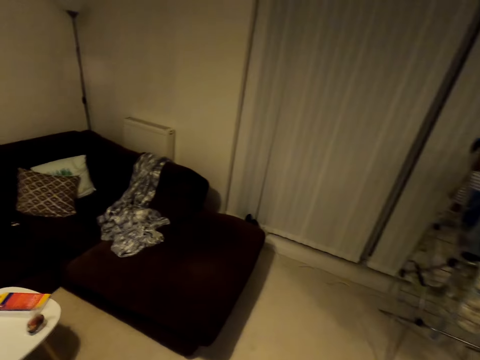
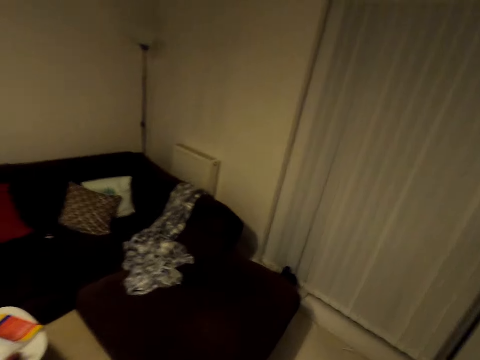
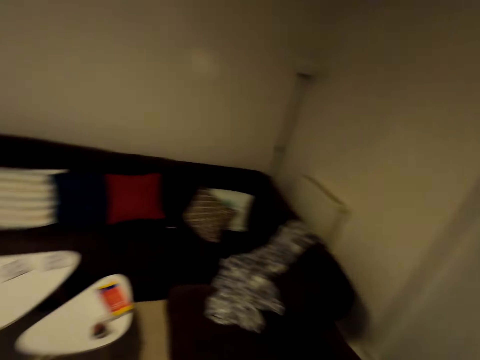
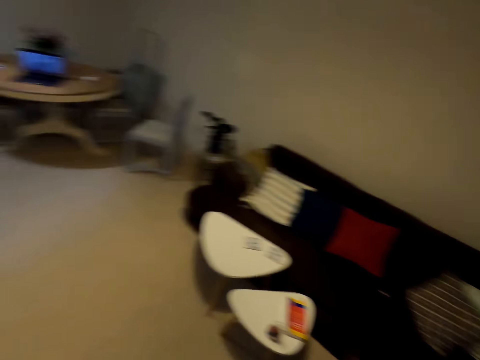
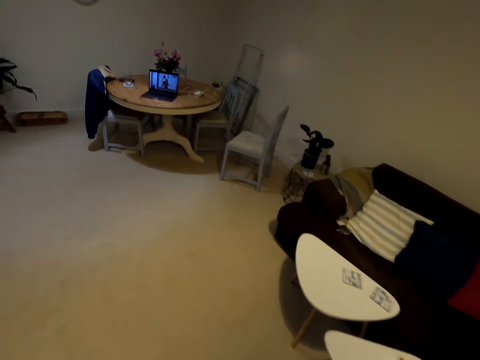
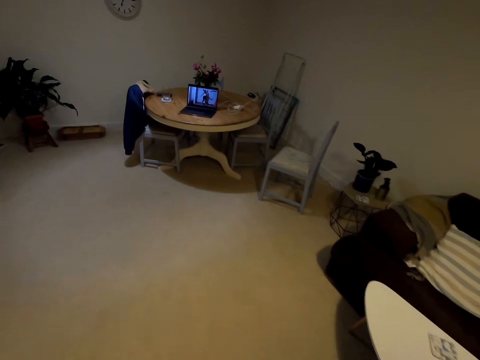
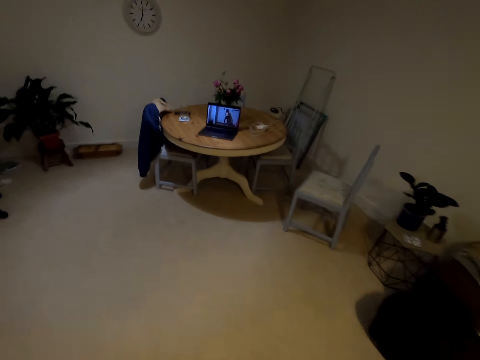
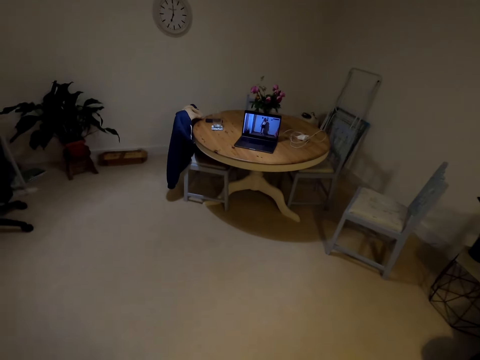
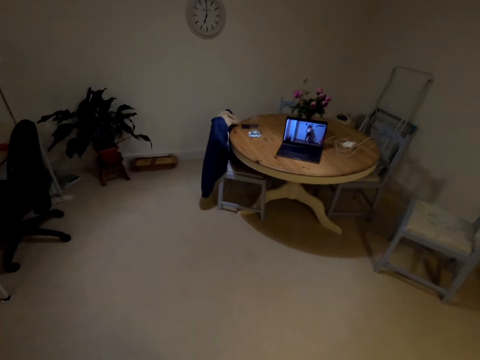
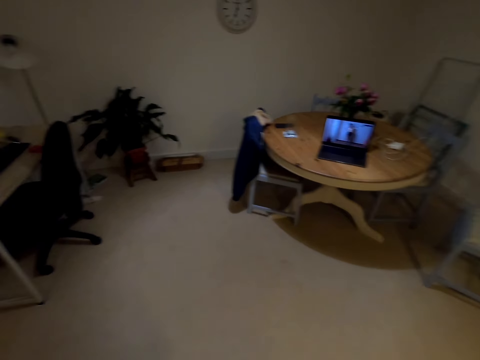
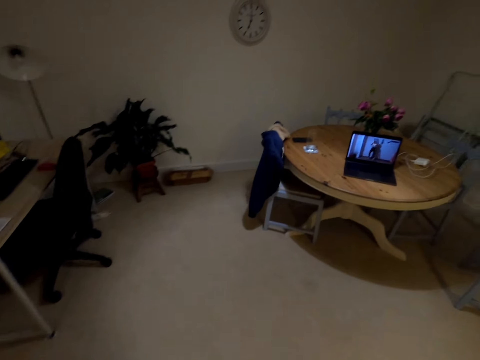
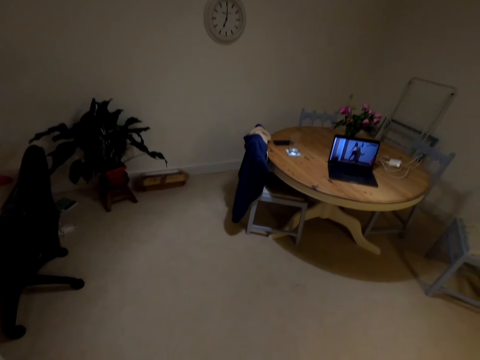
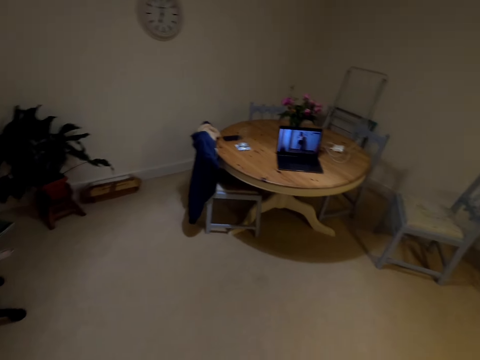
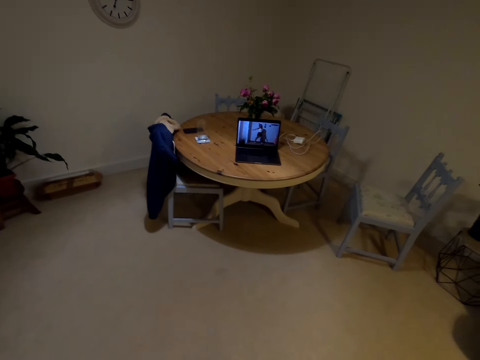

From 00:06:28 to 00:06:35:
The camera wearer stares at the video on the laptop.

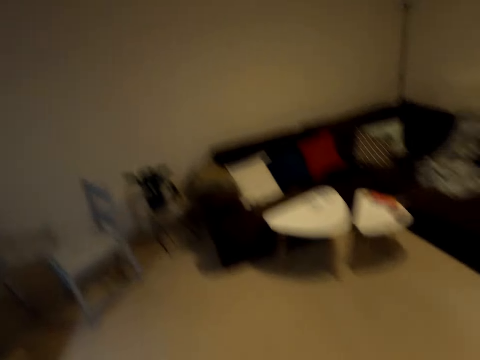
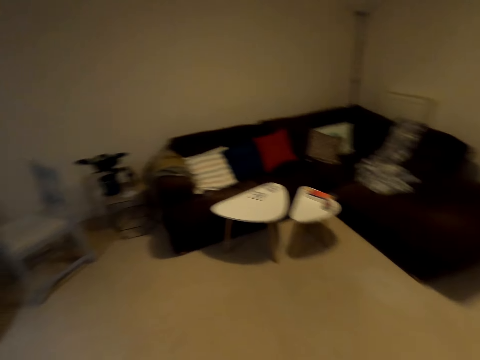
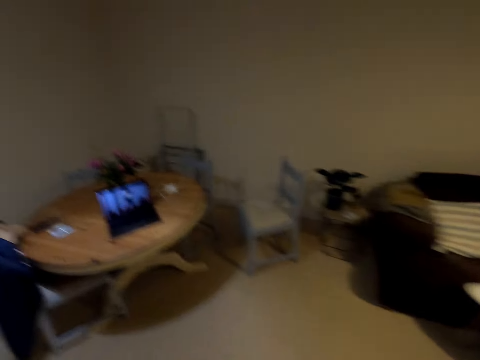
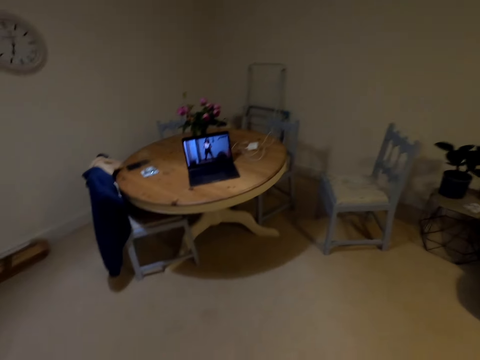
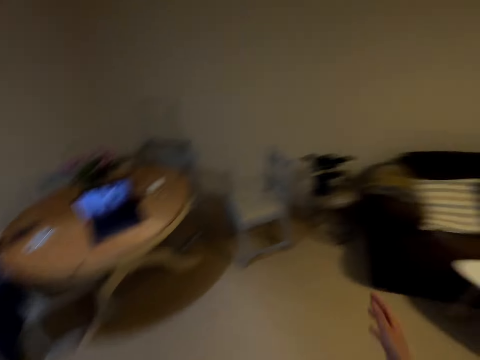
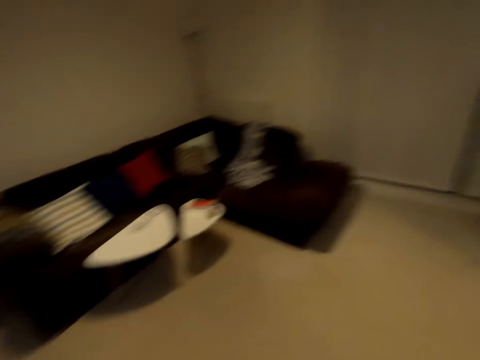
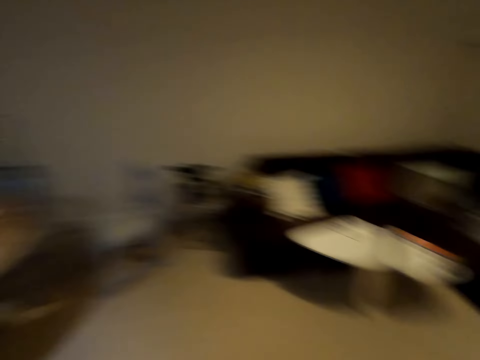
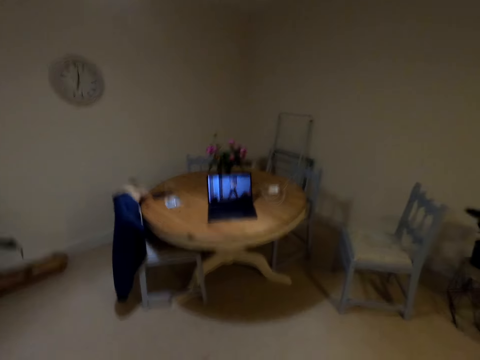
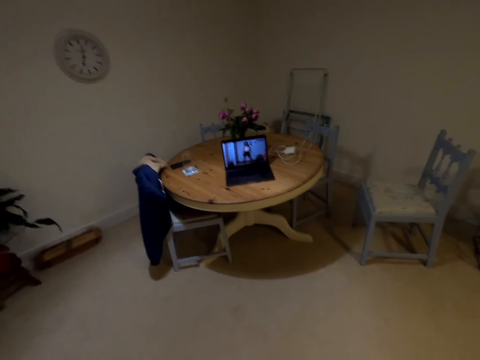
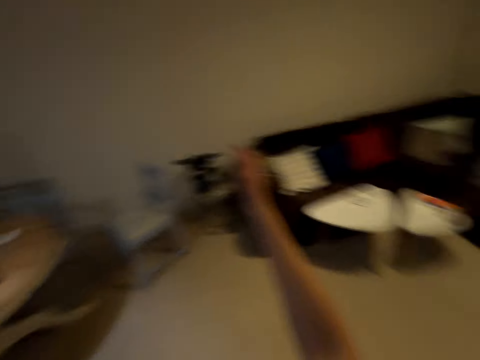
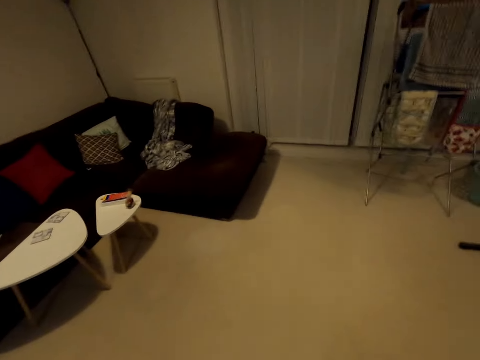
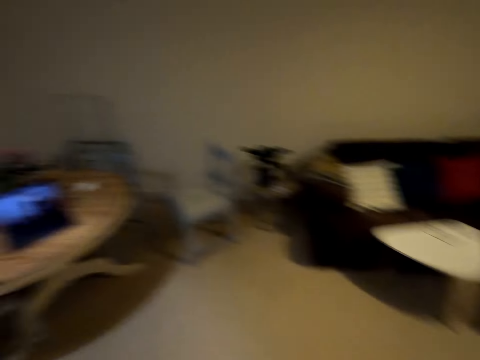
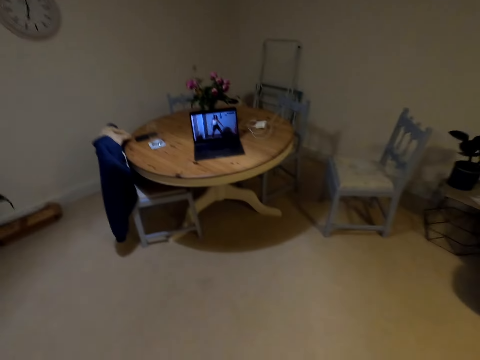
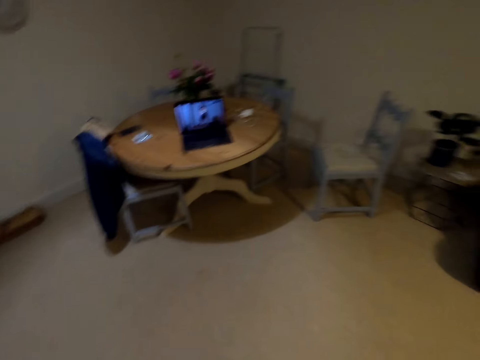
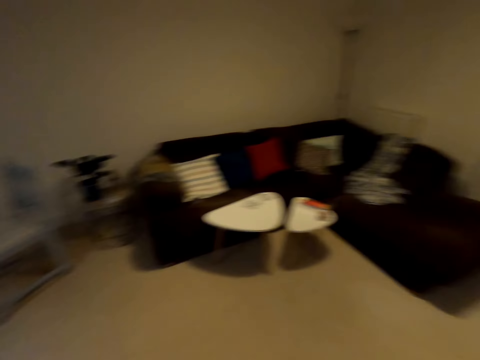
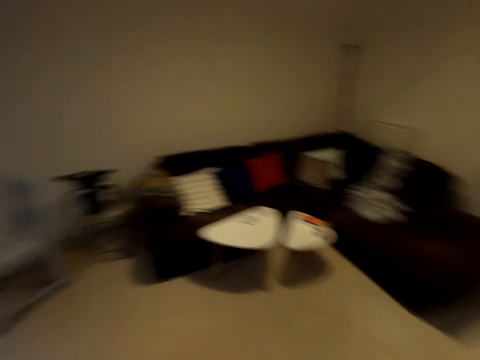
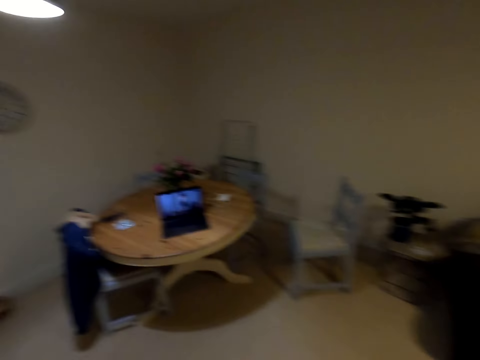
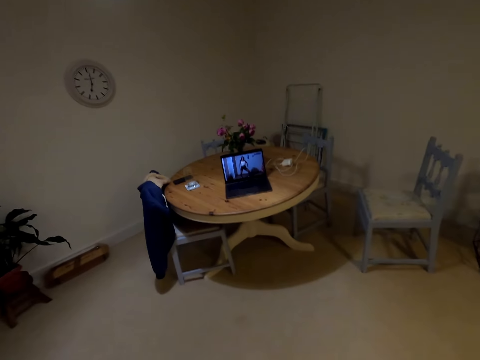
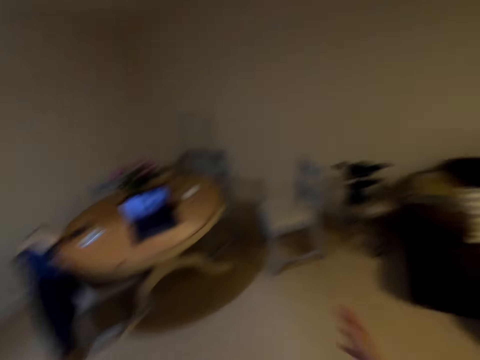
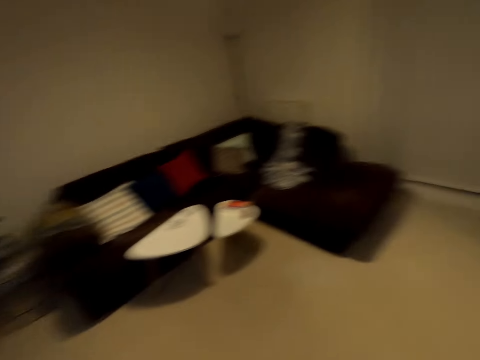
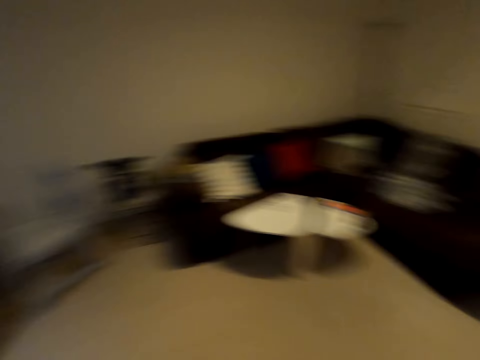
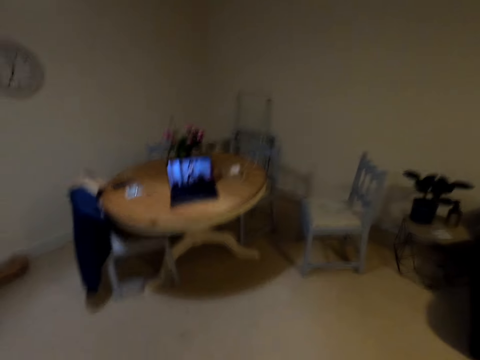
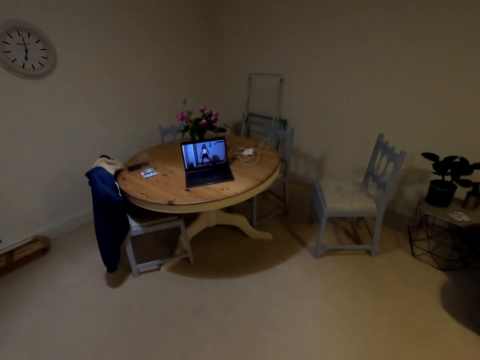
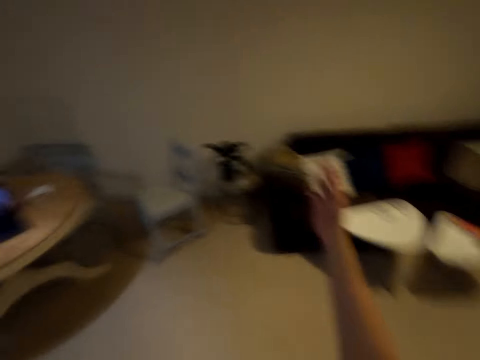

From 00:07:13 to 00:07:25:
The camera wearer looks around. They lift a hand. They look around. They lift a hand.

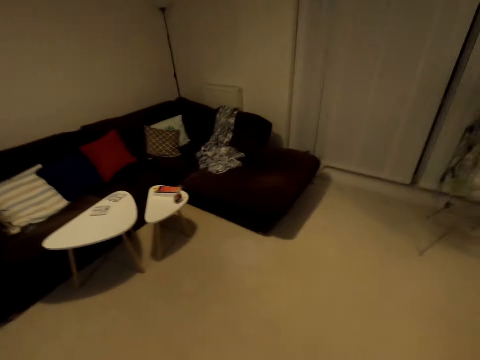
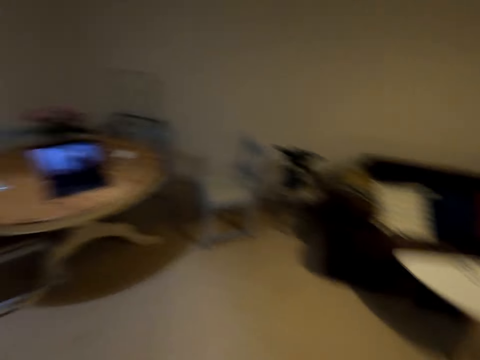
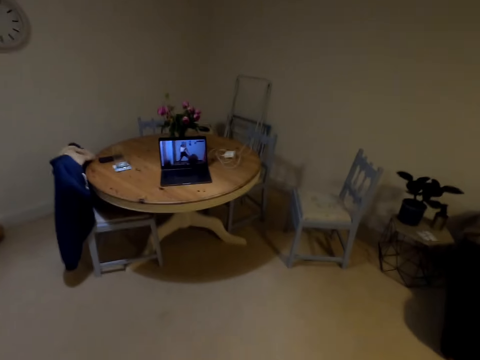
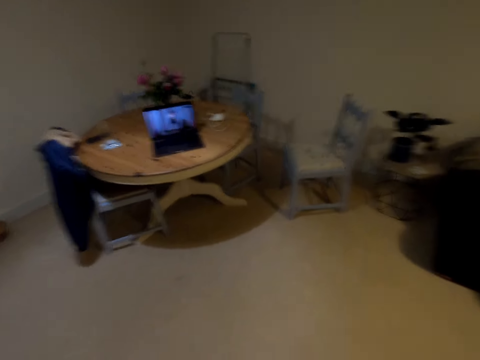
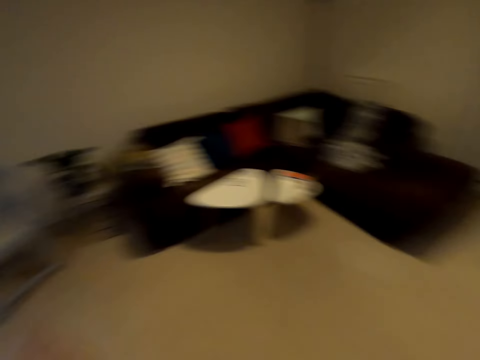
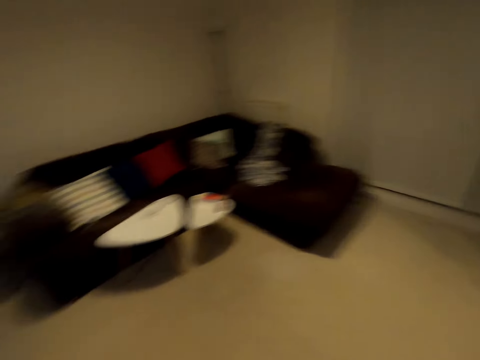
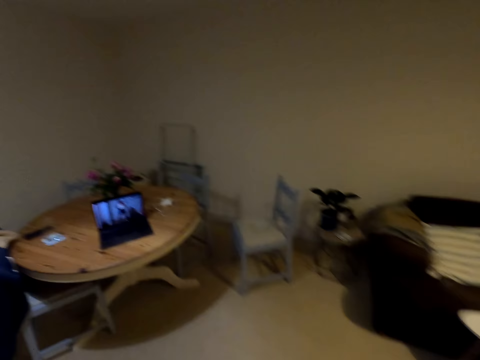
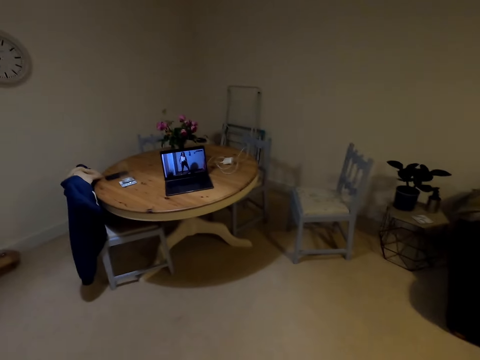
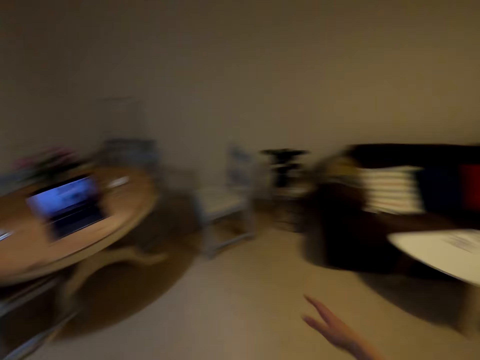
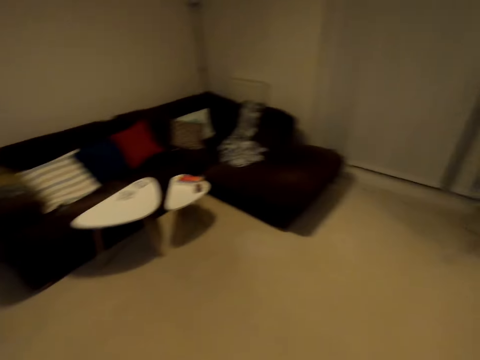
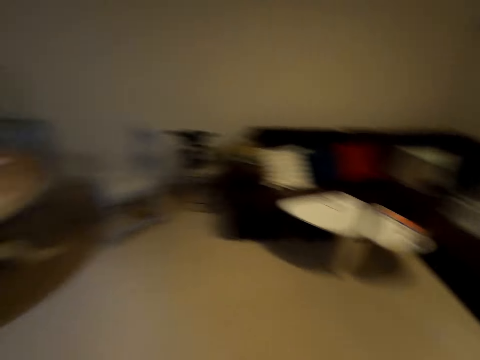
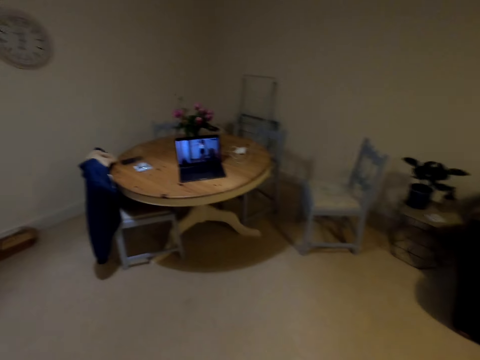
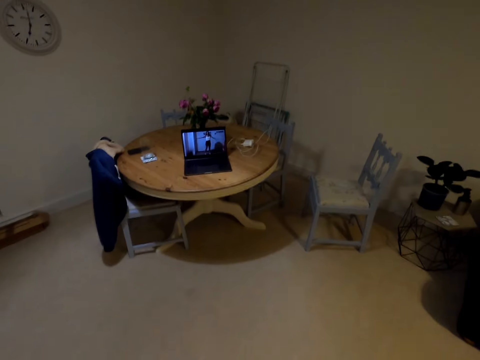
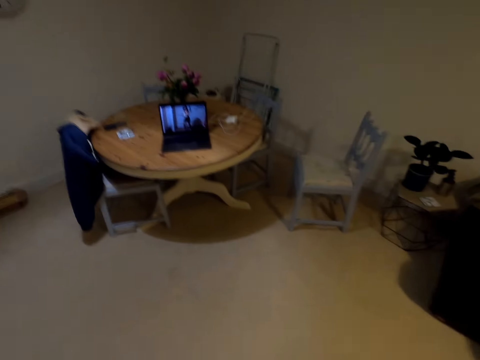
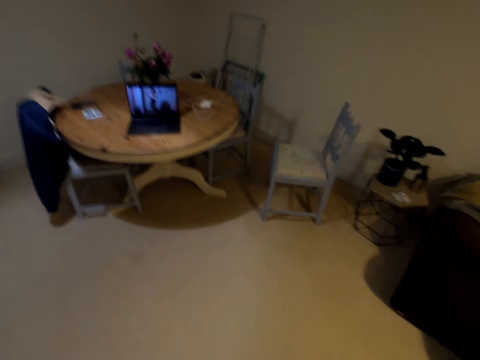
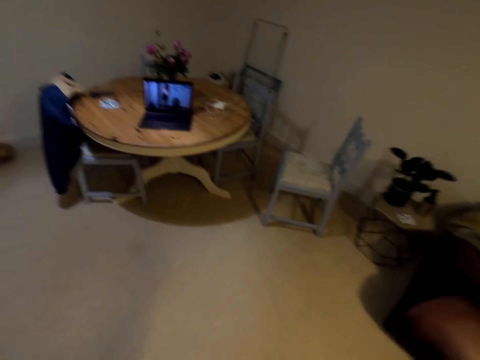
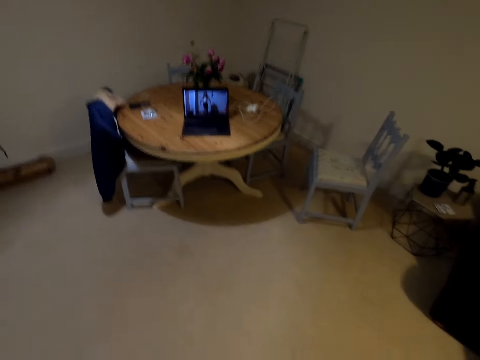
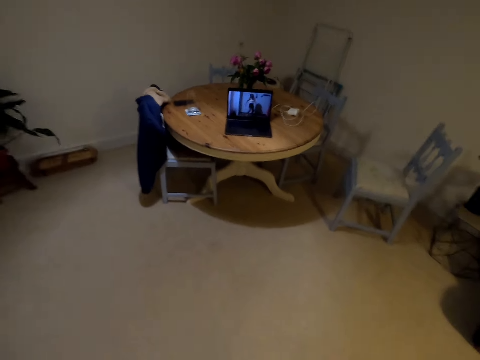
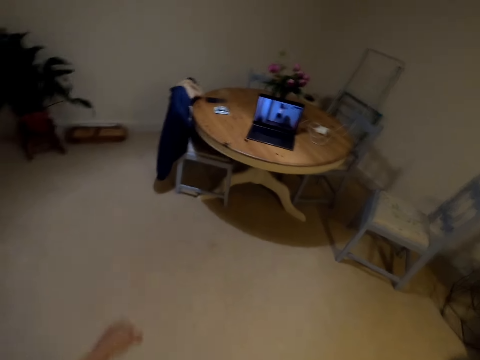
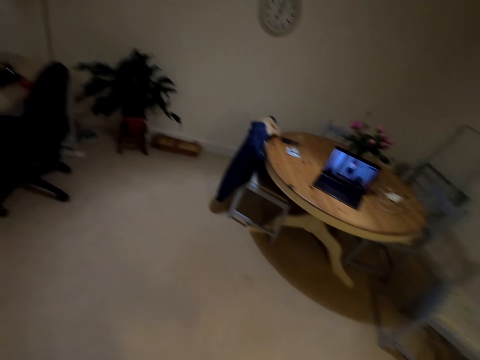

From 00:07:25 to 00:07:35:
The camera wearer looks around. They move their hands.
